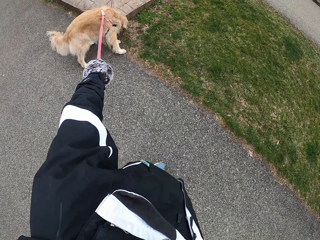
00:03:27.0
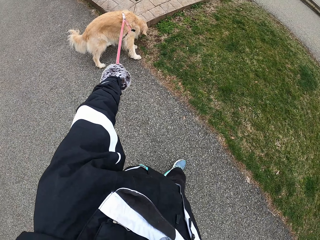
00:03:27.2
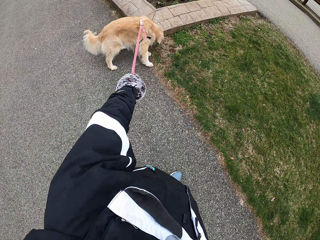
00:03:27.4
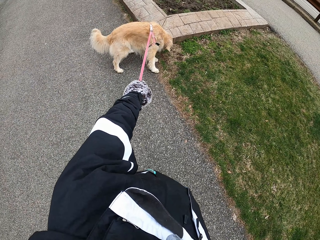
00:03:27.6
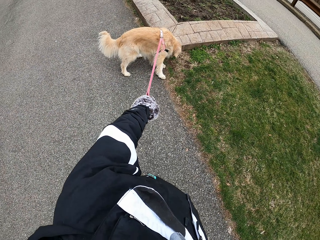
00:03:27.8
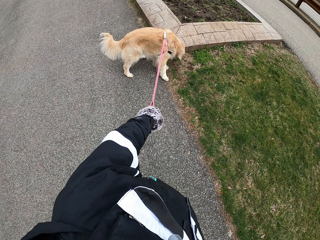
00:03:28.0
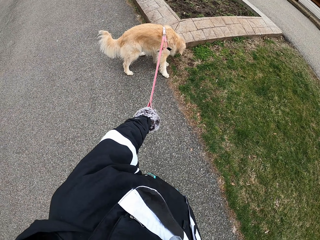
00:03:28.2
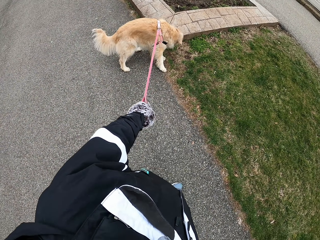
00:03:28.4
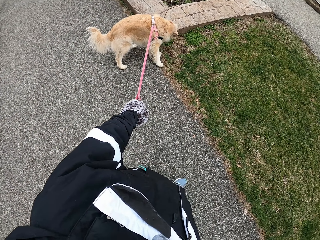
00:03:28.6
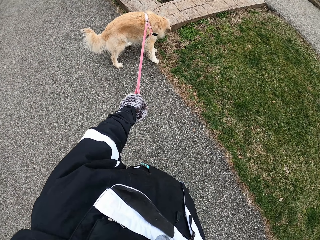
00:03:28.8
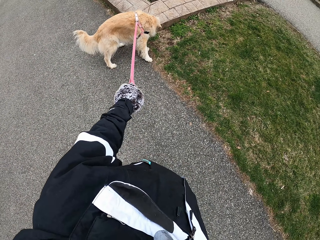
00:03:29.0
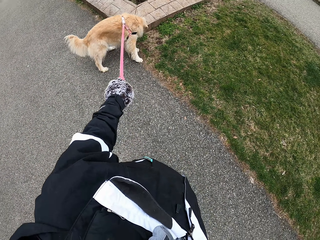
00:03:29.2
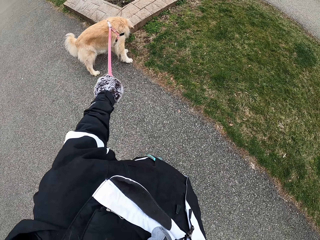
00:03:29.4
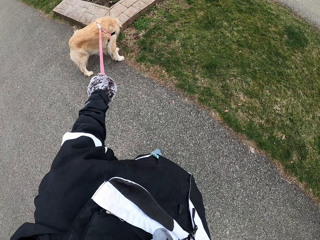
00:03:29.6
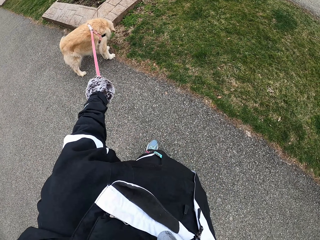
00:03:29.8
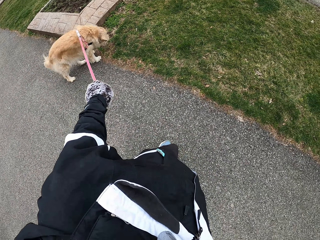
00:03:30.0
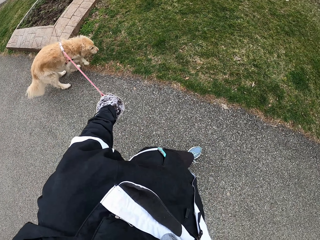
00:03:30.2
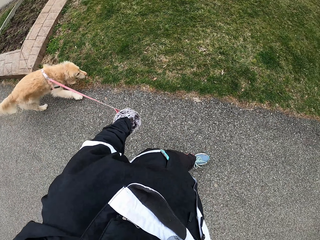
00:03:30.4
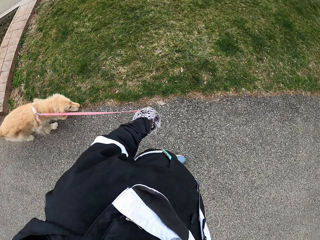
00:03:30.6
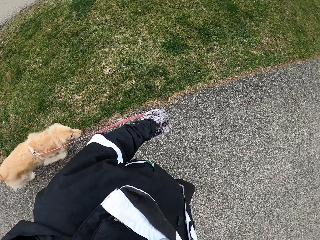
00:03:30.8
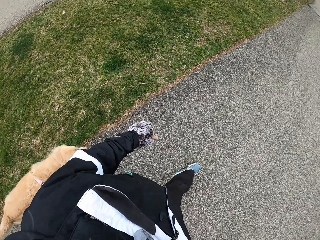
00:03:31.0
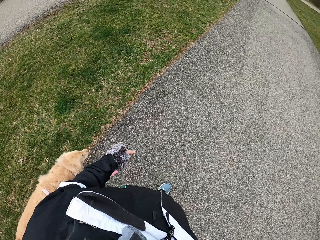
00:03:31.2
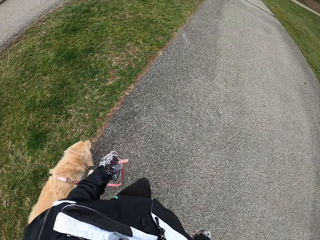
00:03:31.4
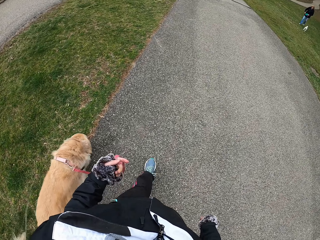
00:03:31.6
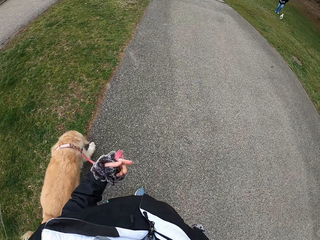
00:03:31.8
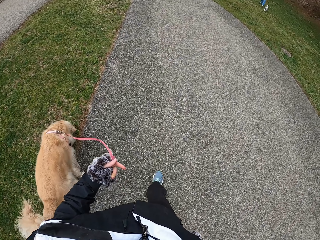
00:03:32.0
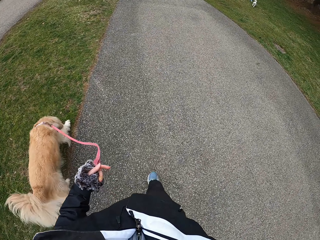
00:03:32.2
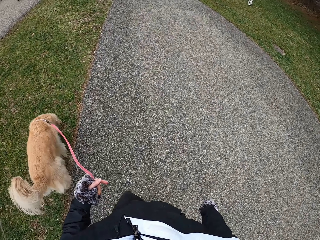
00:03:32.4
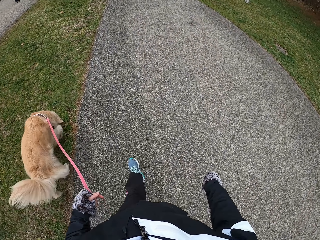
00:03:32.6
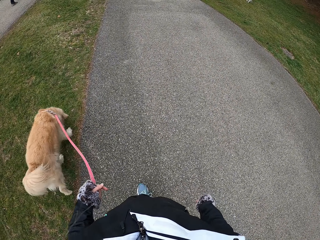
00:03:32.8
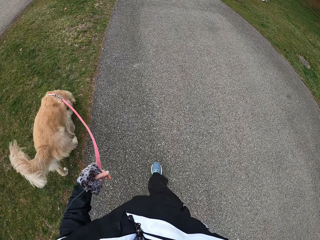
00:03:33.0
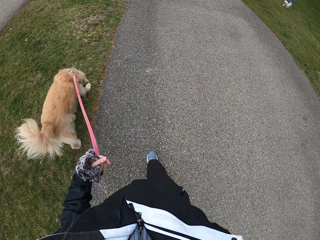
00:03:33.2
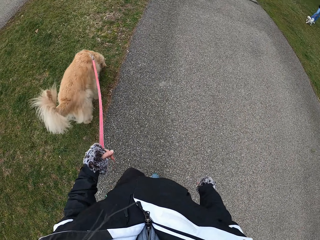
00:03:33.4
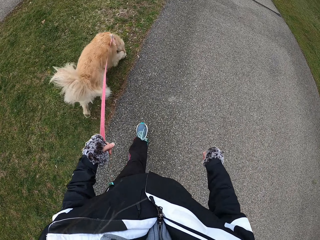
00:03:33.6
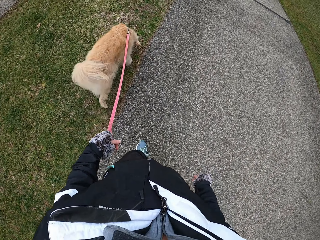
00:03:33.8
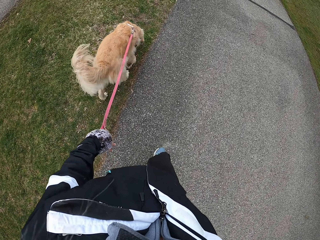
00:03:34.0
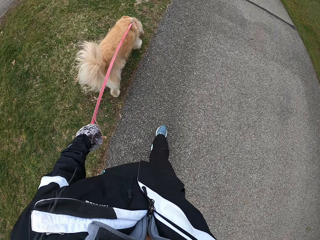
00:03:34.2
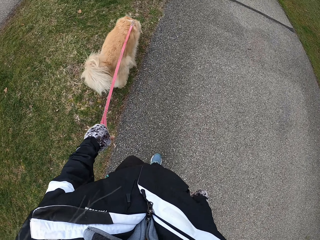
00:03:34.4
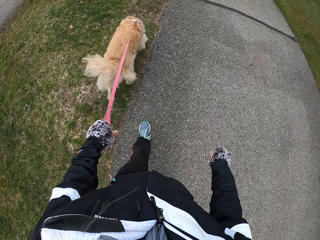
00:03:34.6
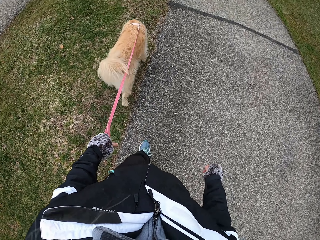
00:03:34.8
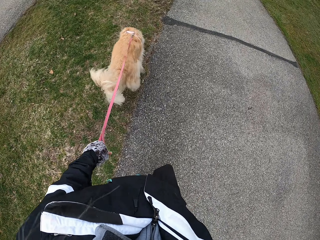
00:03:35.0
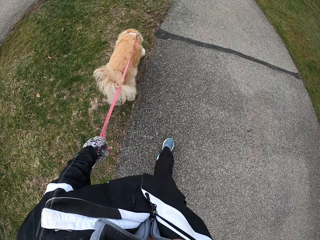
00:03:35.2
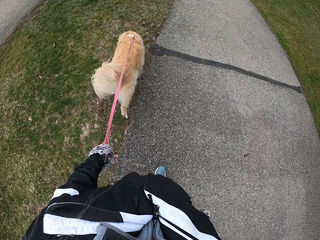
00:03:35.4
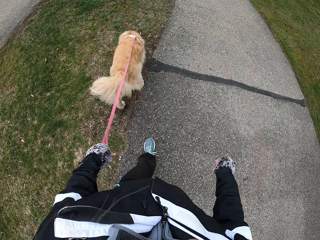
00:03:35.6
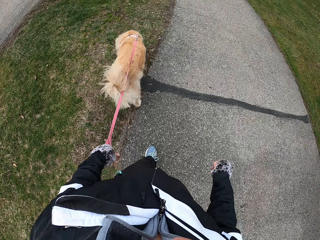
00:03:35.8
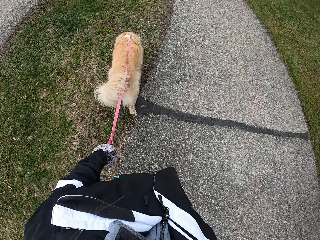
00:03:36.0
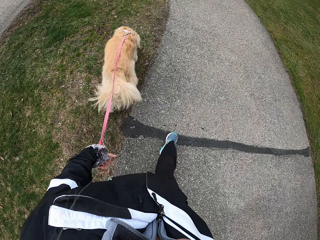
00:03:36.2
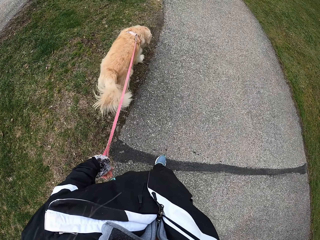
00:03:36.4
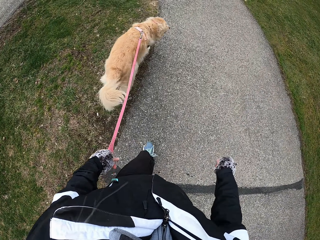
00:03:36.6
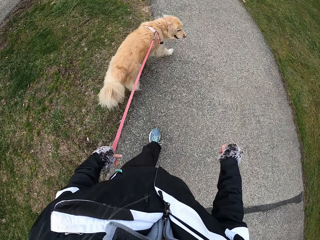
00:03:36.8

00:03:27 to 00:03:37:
The camera wearer stops on the pathway. They walk with his dog on the pathway.

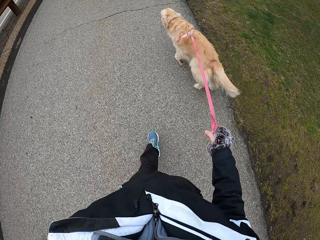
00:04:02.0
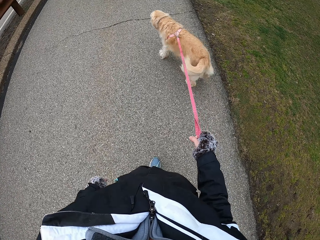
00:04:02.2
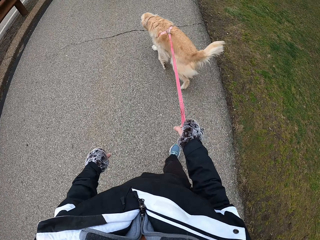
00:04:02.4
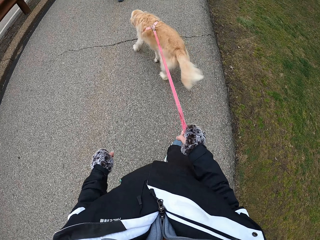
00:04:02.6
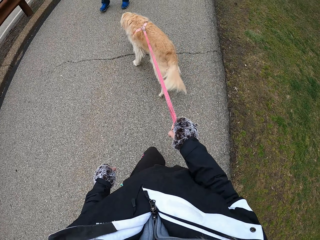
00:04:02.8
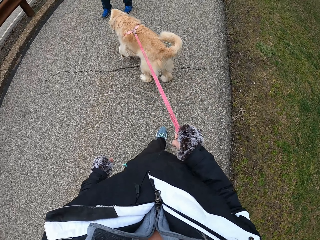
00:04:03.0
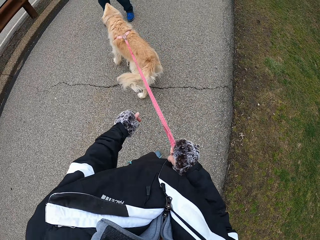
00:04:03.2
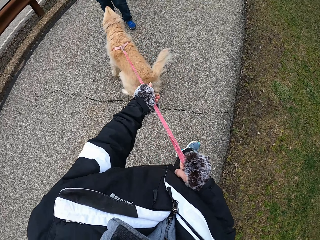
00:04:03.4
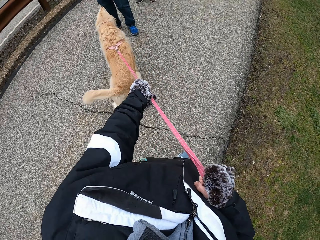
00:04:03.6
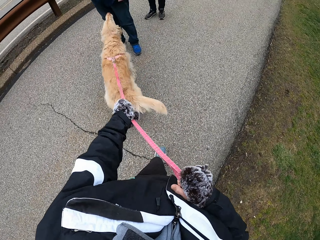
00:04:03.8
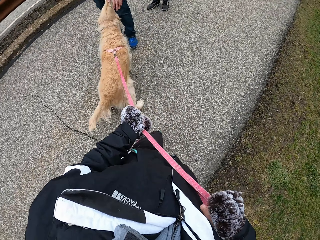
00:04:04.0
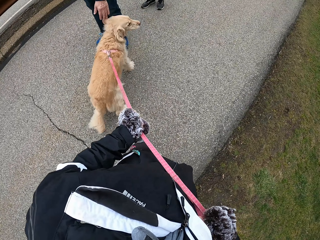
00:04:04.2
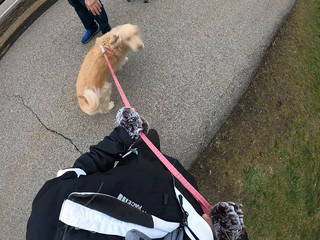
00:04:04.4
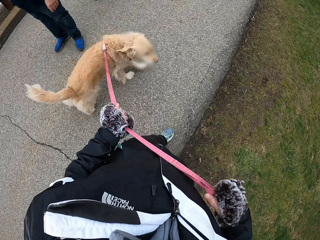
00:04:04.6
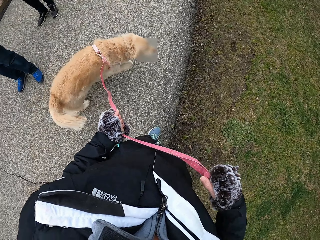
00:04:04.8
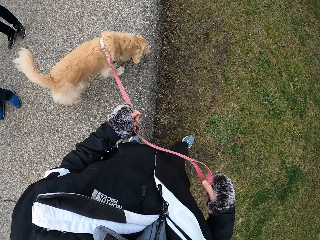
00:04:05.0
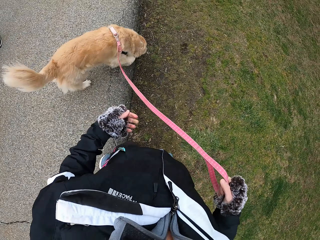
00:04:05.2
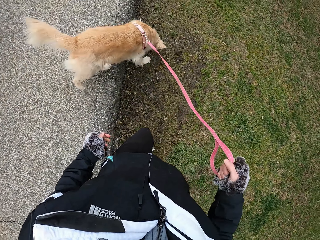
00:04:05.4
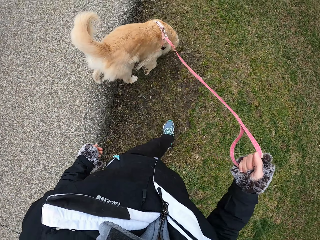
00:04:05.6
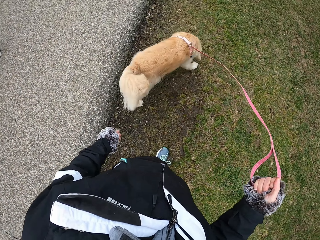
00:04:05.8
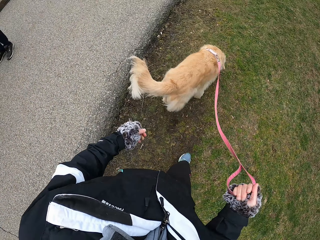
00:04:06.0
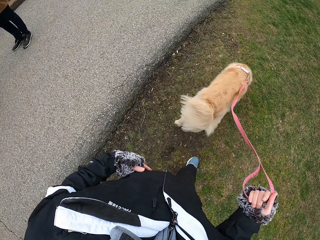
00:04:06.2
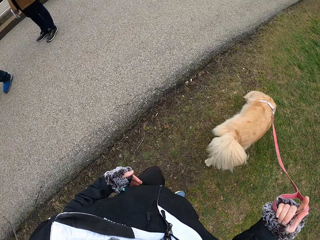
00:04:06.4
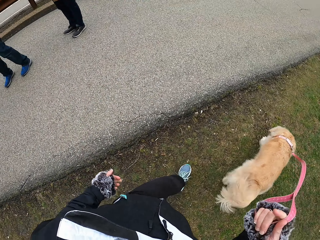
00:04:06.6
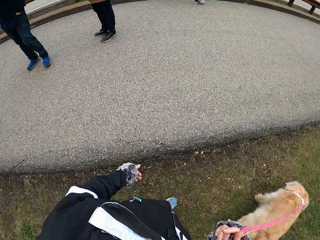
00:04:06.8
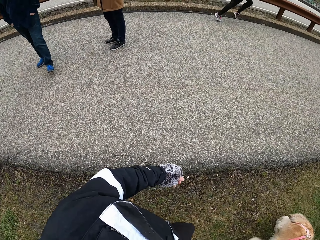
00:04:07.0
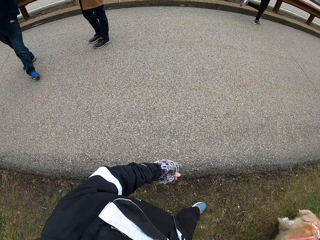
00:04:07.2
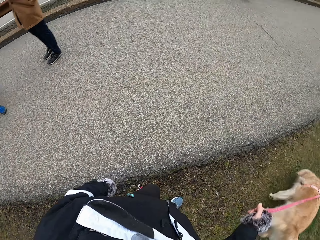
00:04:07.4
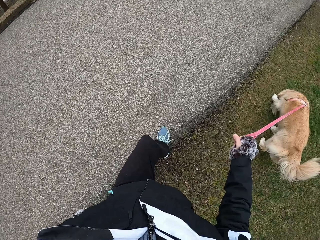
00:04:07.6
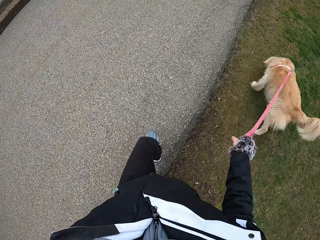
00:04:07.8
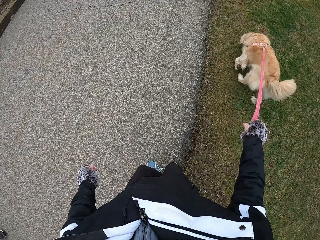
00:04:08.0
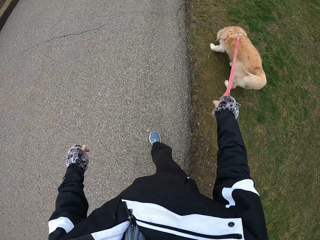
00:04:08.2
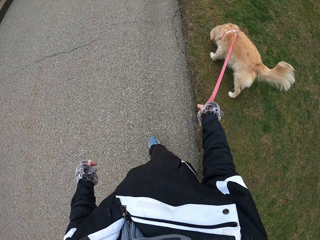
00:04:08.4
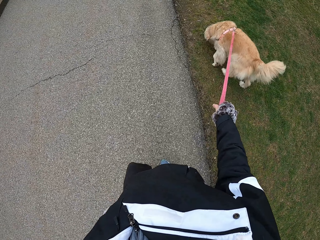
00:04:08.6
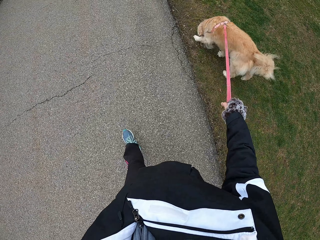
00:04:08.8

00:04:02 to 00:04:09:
The camera wearer stops to talk to a person as the person pets the dog.

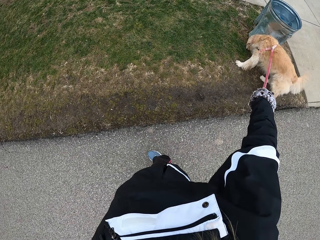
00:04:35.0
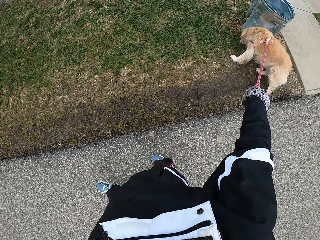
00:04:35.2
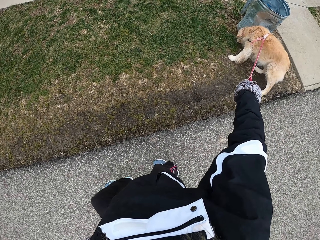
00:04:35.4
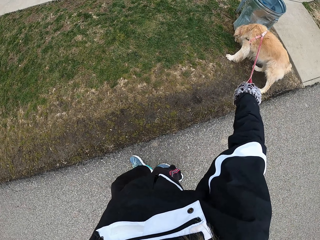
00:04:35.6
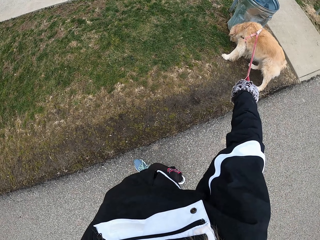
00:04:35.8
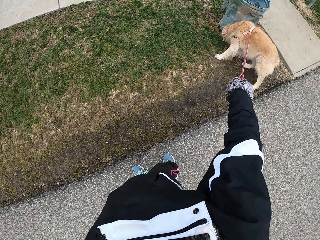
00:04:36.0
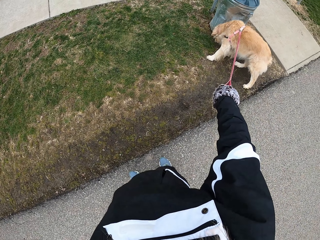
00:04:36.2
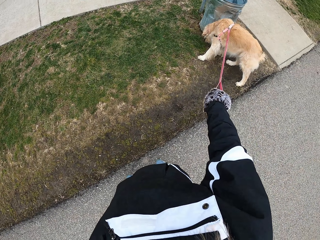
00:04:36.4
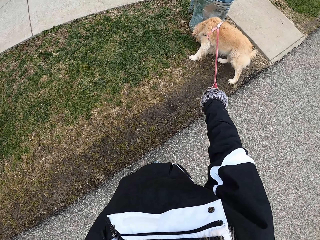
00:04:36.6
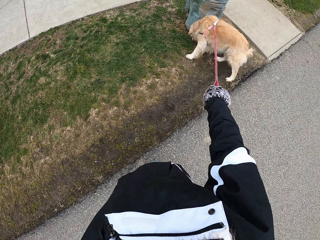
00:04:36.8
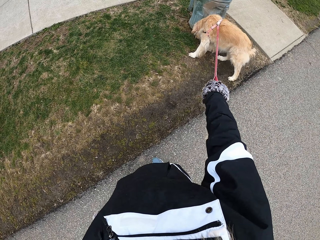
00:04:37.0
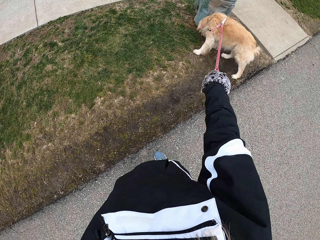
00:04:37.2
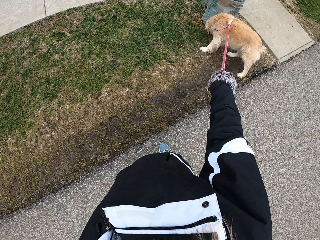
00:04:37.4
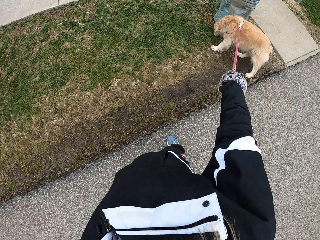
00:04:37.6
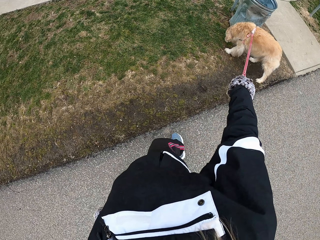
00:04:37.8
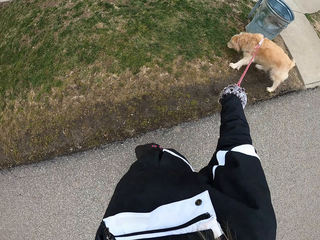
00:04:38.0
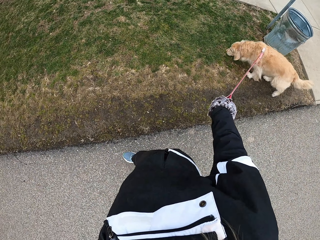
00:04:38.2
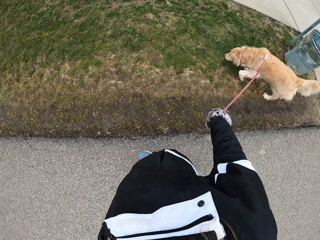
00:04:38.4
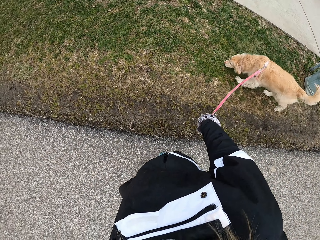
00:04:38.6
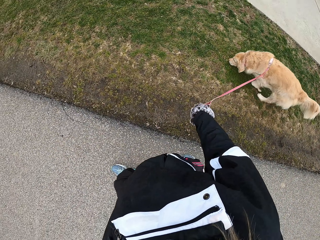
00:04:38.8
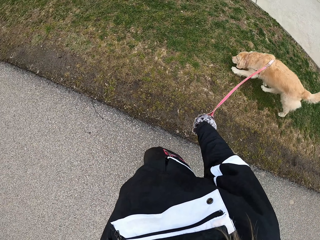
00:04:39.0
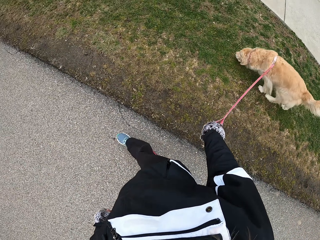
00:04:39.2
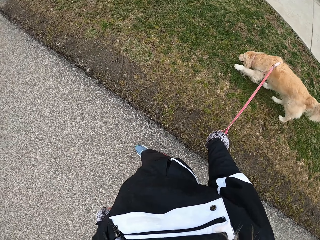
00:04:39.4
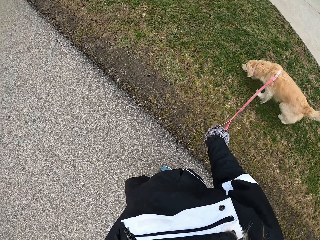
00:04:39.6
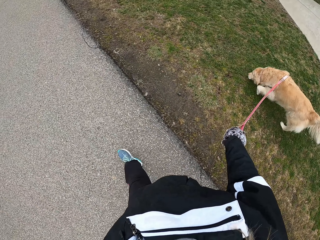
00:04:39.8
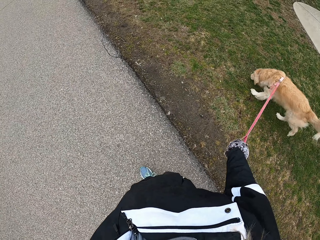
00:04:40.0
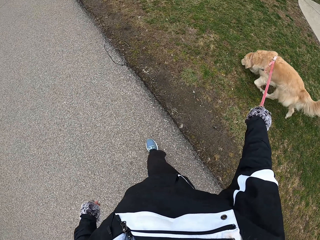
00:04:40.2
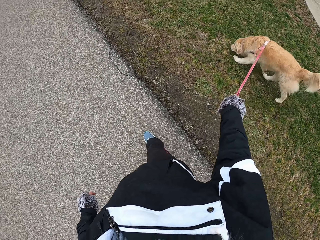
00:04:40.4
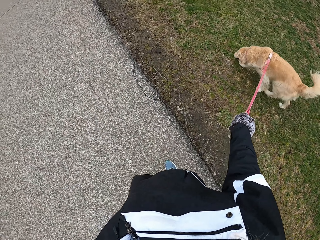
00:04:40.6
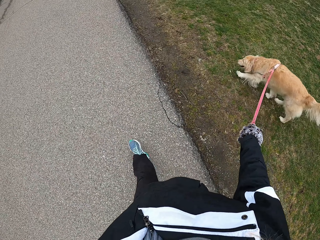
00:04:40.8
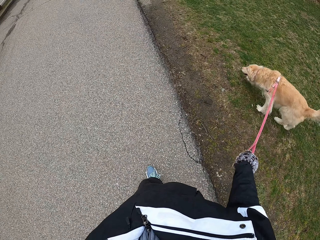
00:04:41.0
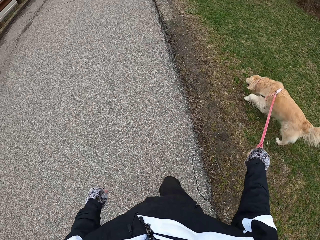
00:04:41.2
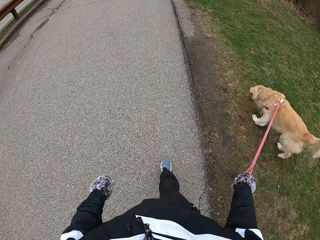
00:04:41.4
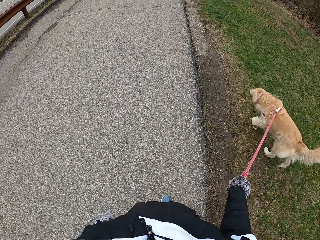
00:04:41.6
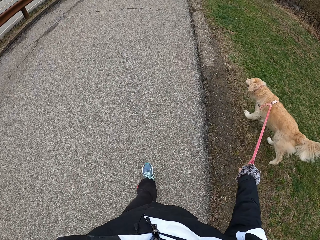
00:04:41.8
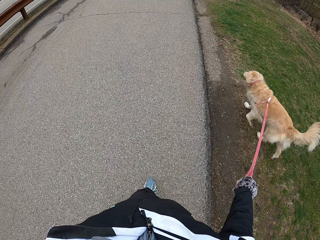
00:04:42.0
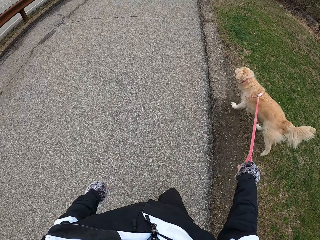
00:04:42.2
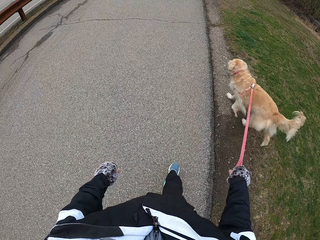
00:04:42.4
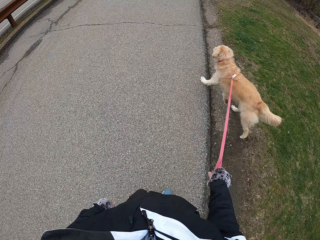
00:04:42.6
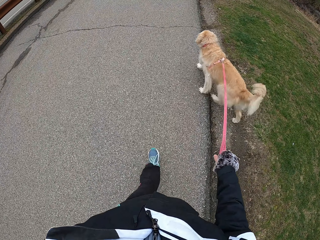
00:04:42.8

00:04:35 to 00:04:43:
The camera wearer stops on the pathway. They walk with his dog on the pathway.
